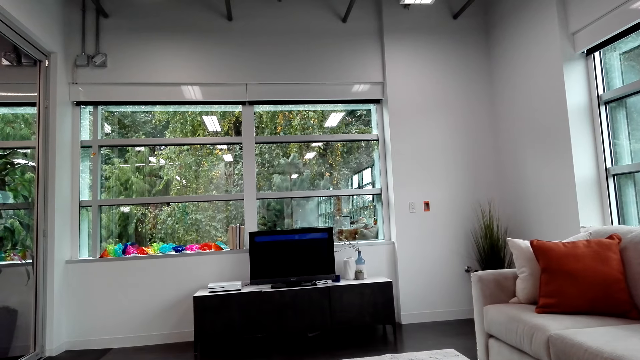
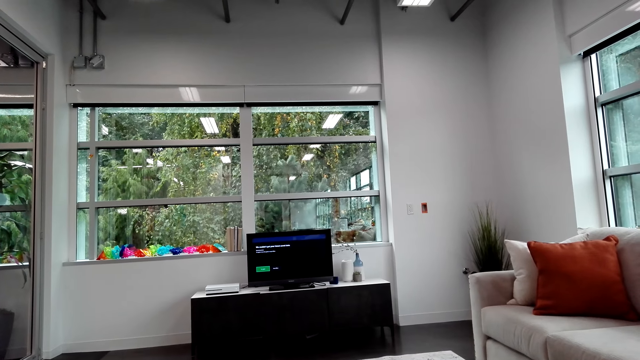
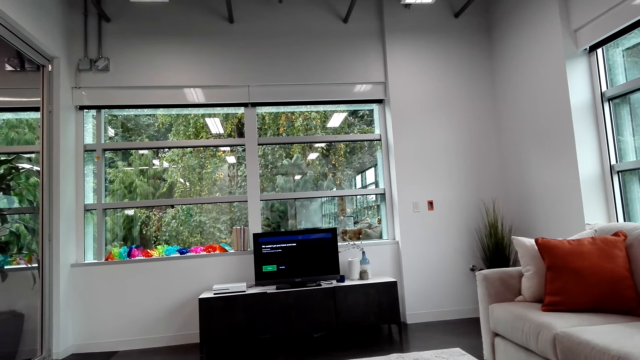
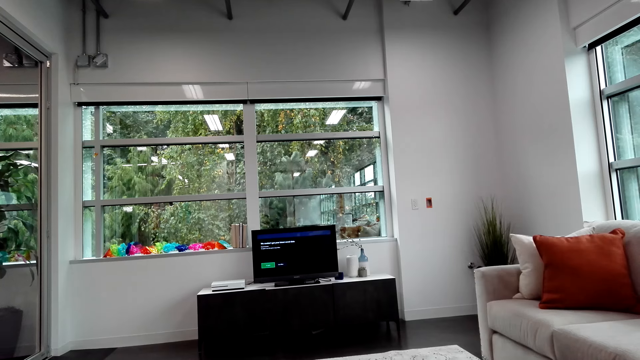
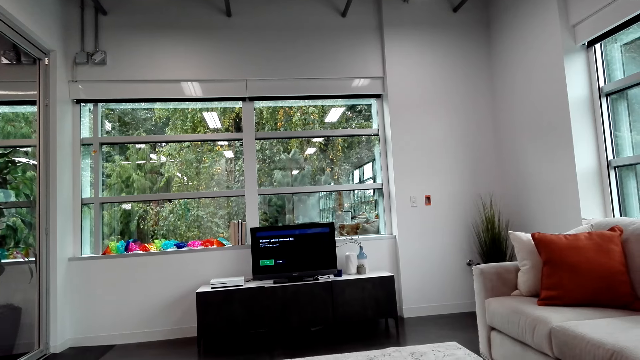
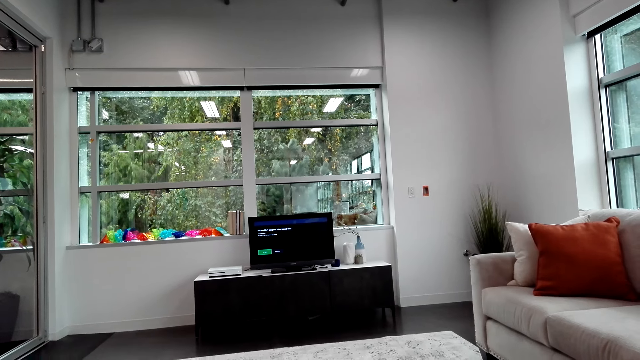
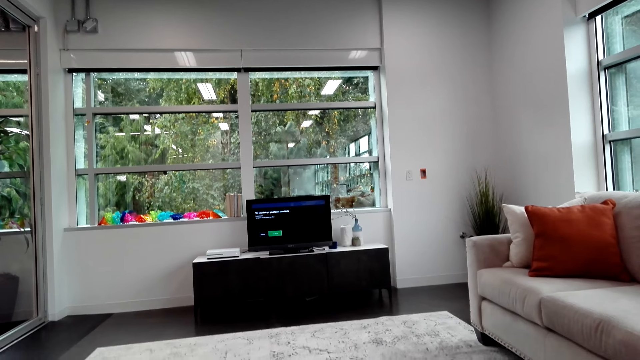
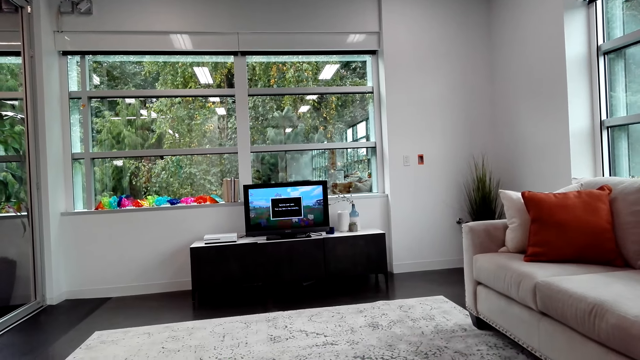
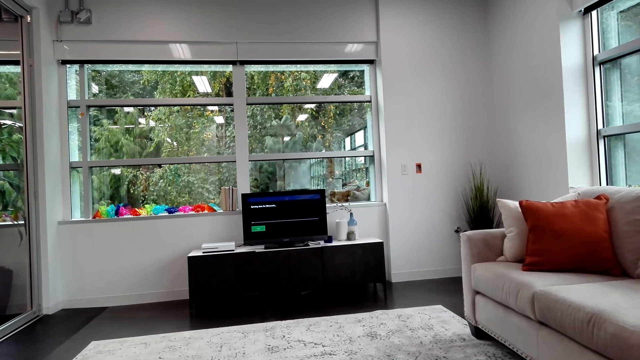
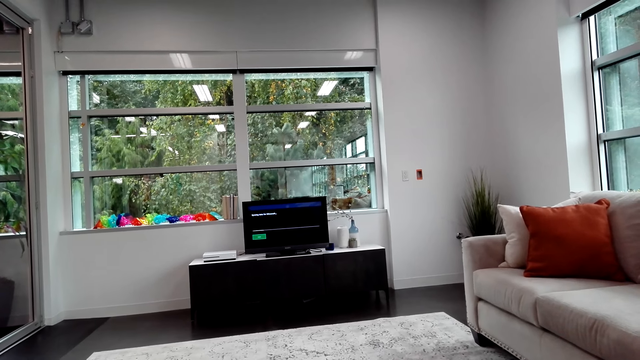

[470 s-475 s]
The camera wearer plays a video game on the TV.

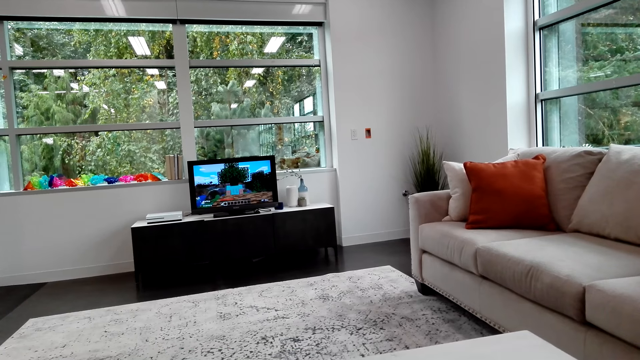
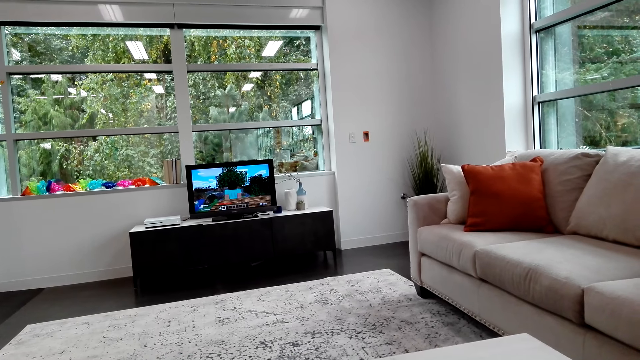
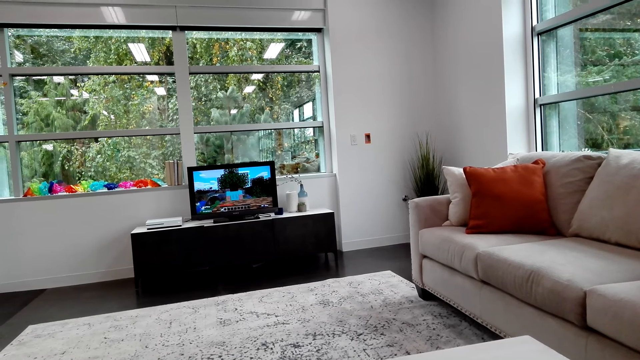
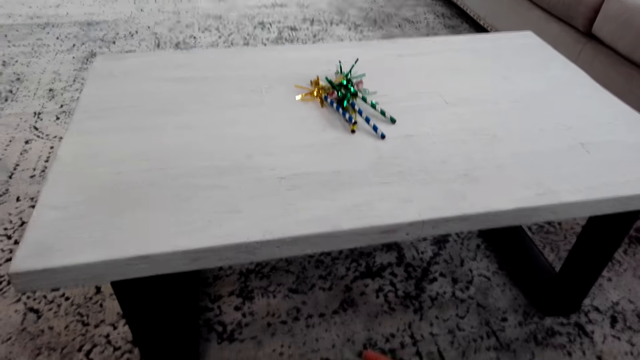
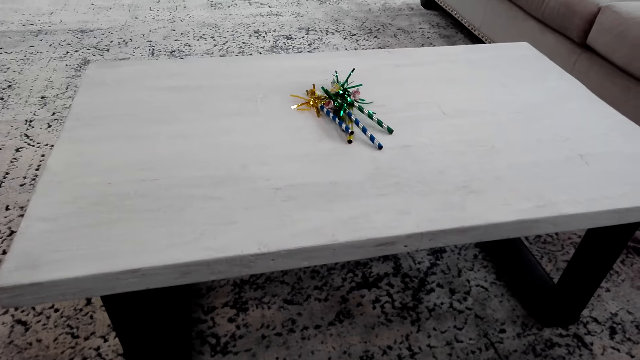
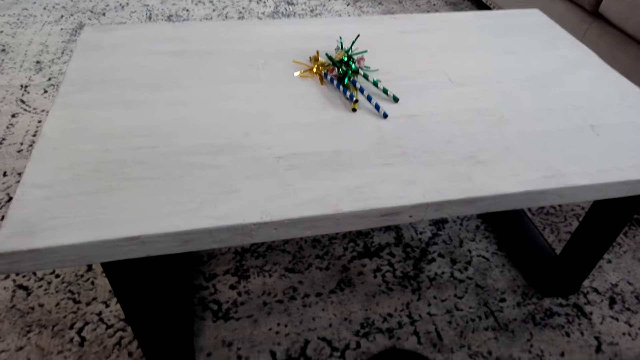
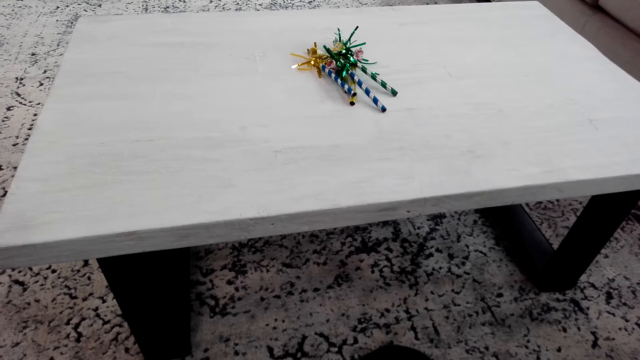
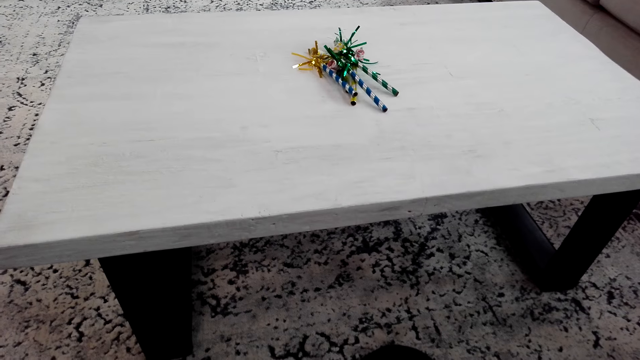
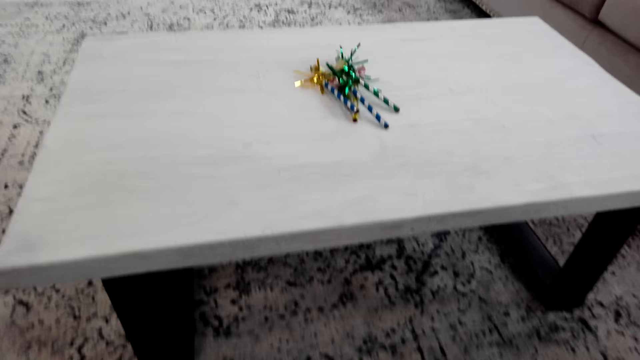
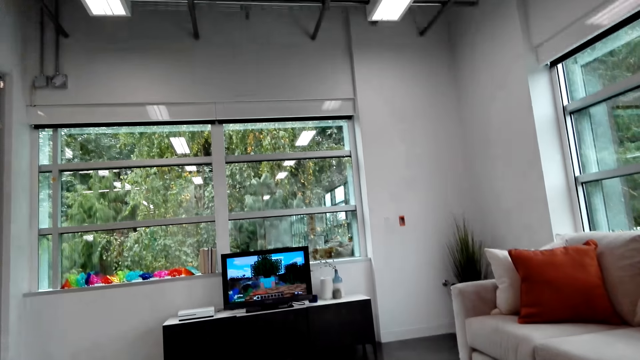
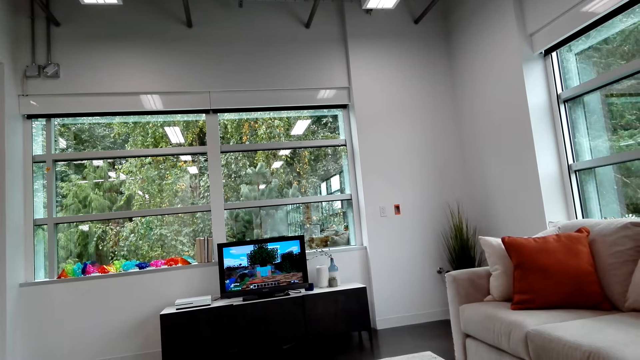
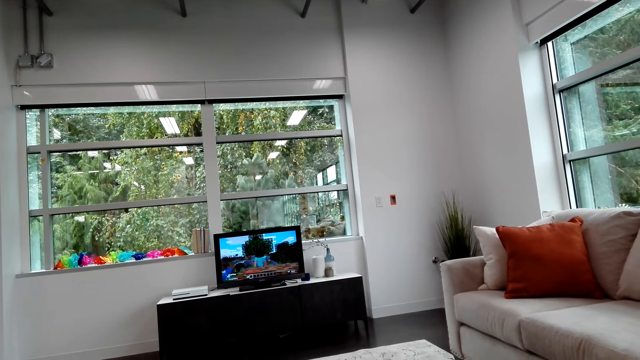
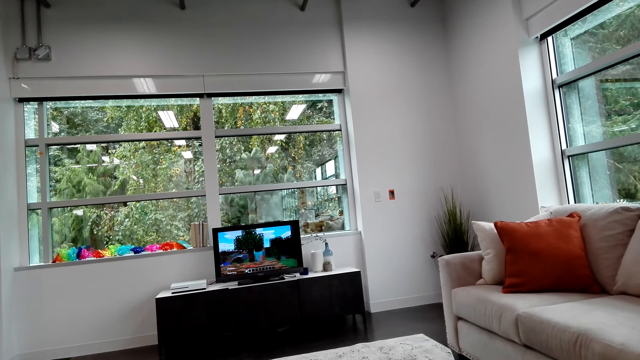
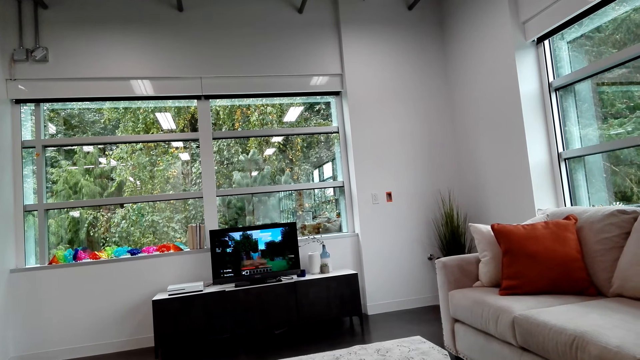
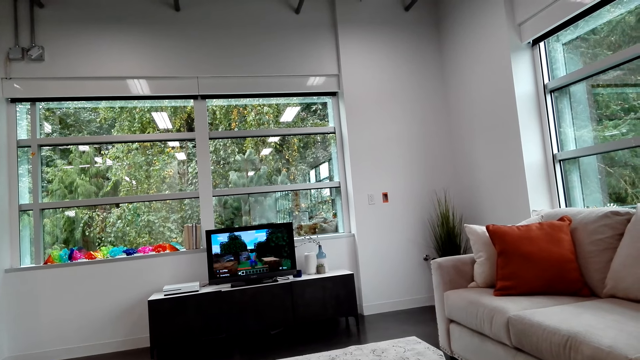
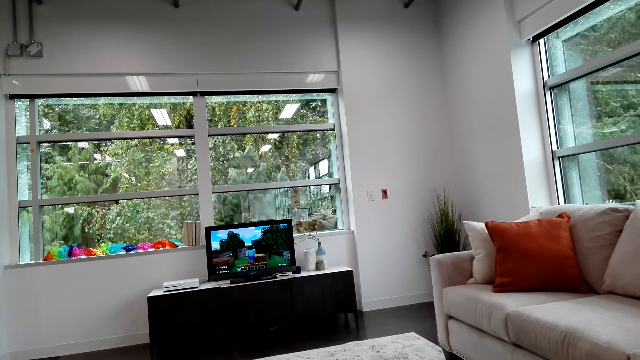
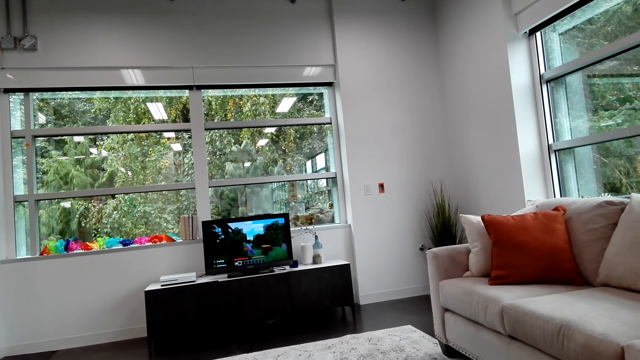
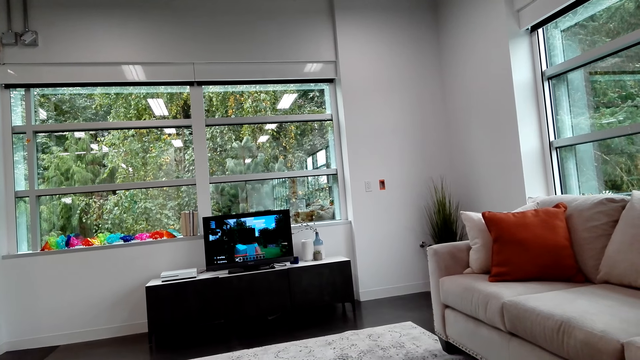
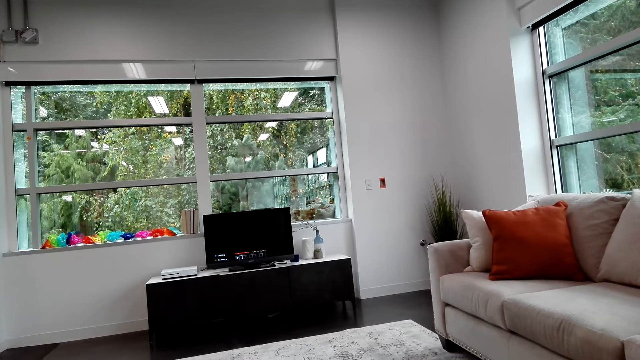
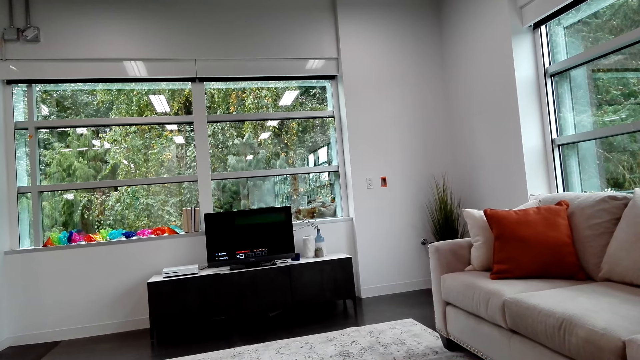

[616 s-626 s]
The camera wearer looks at the table. They watch television.

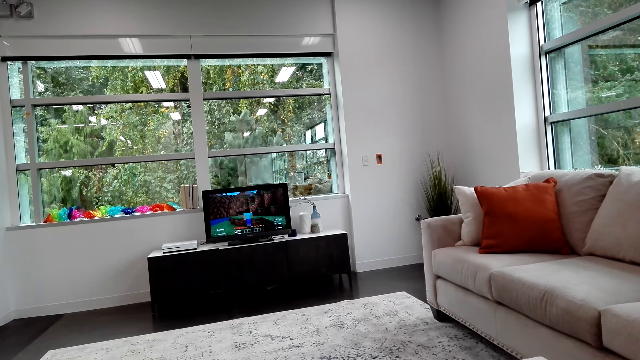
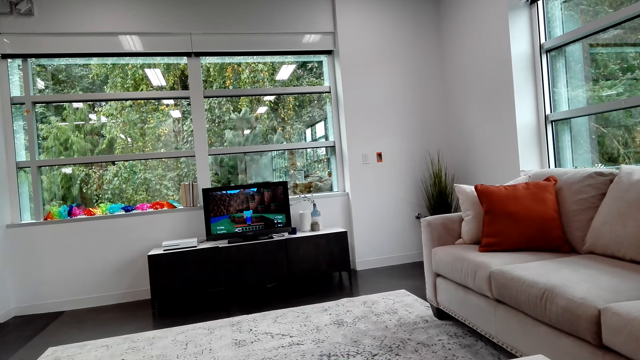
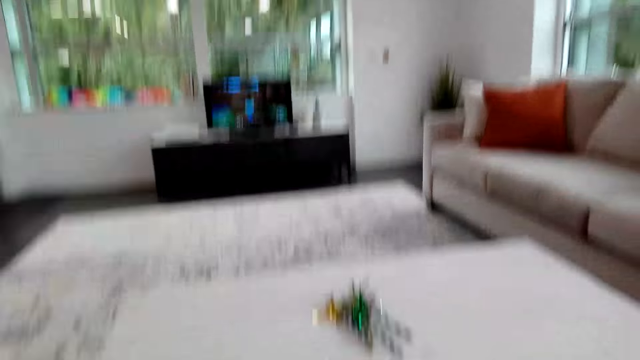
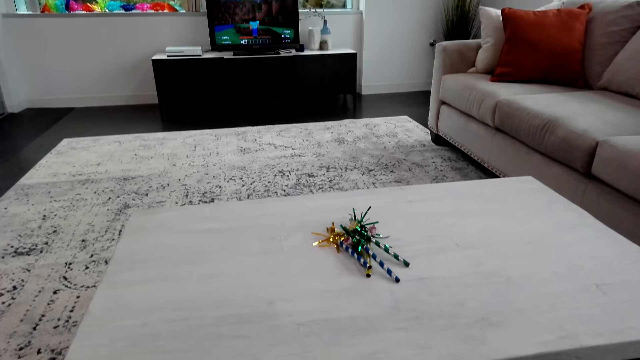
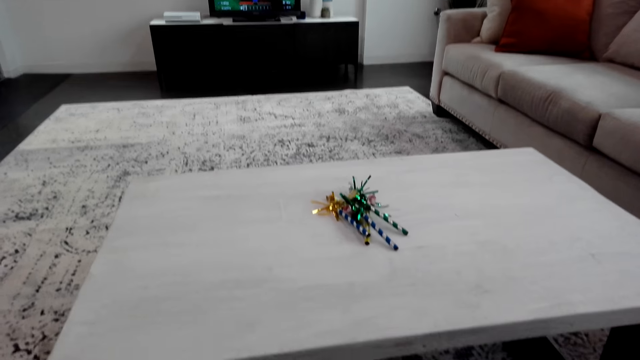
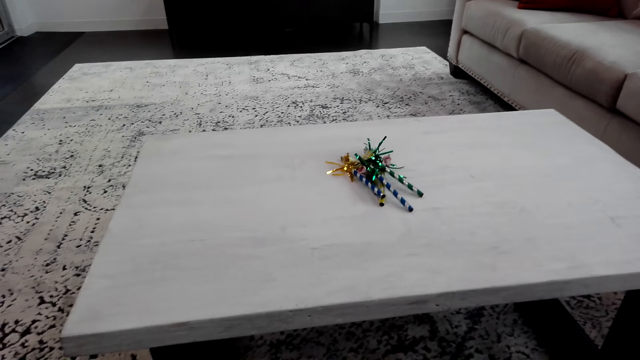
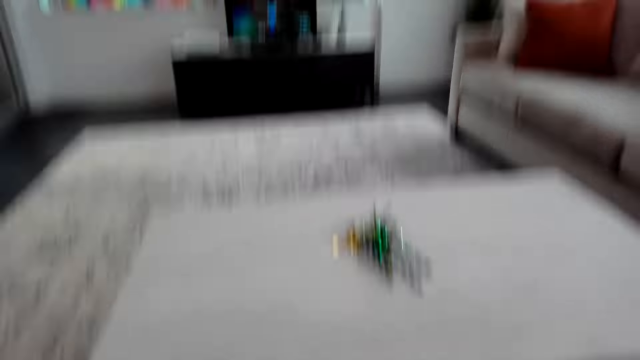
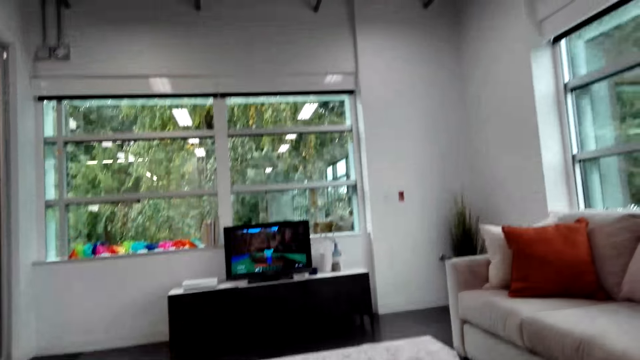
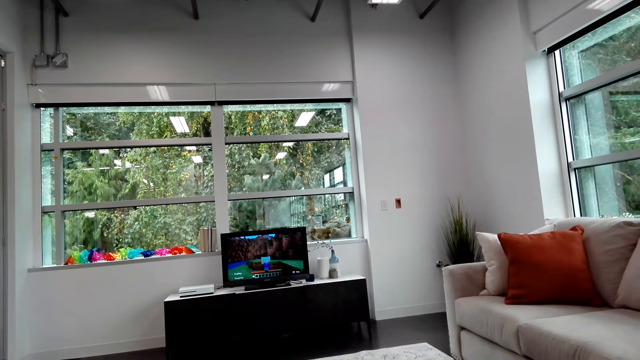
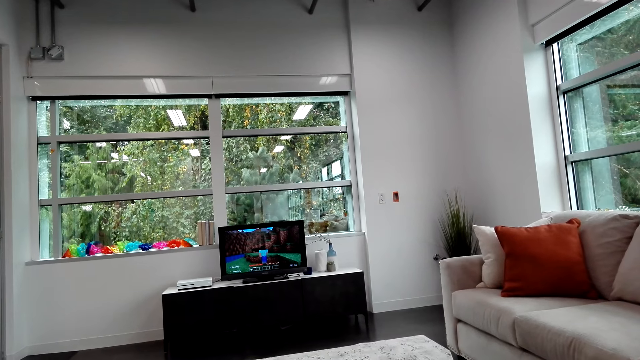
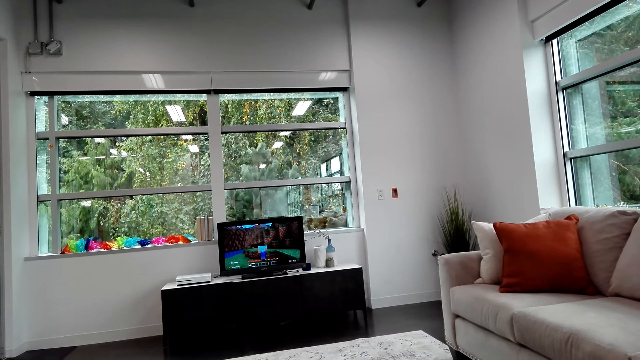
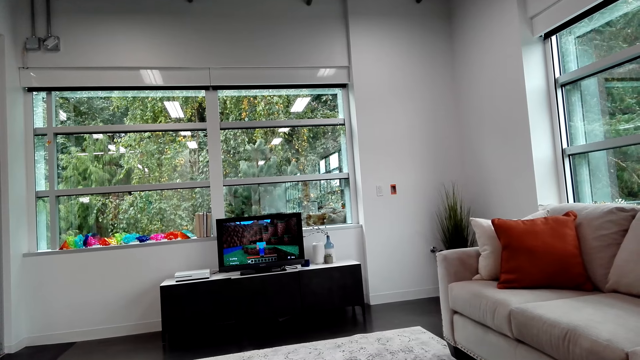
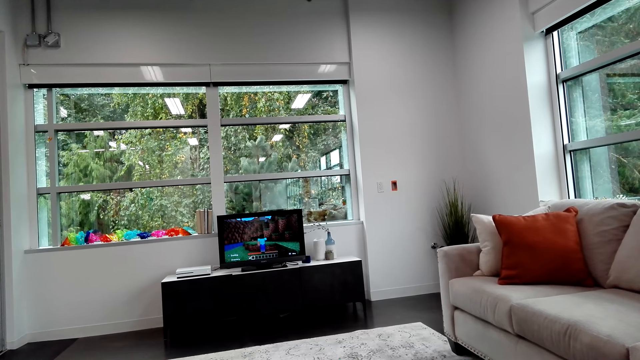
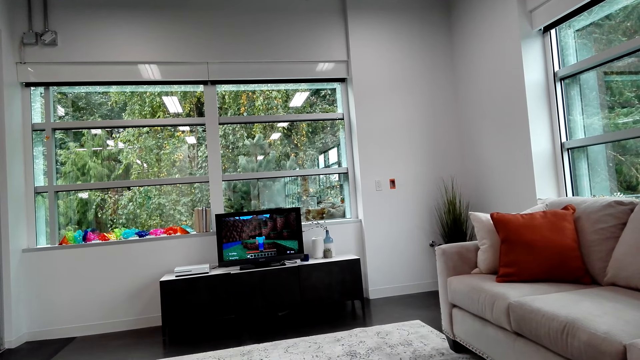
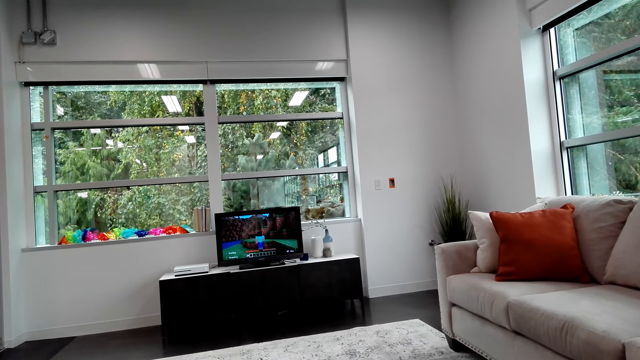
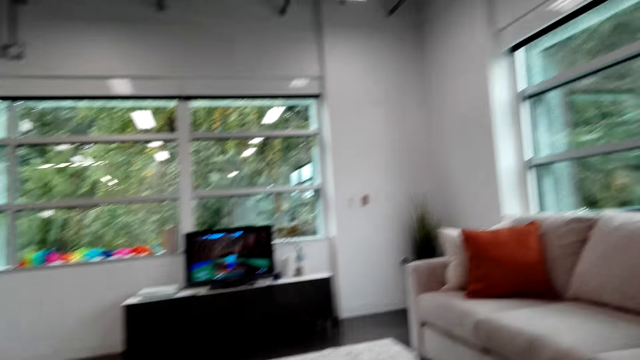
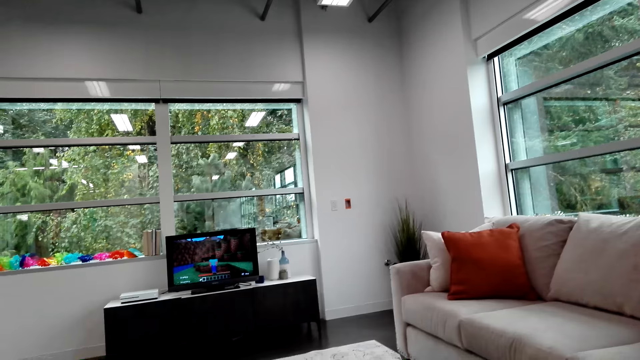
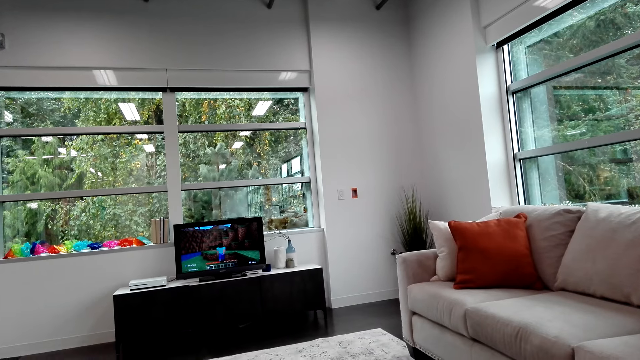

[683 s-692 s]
The camera wearer looks at the table. They watch television.
